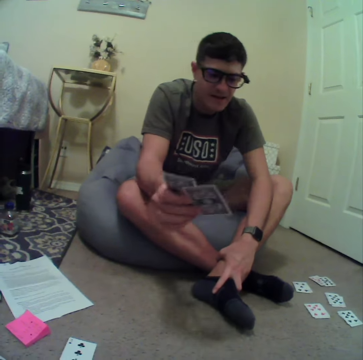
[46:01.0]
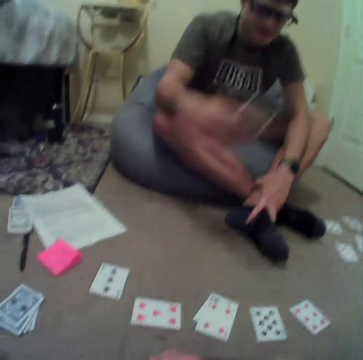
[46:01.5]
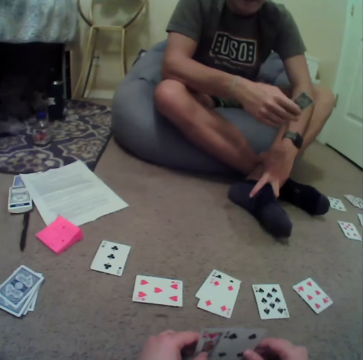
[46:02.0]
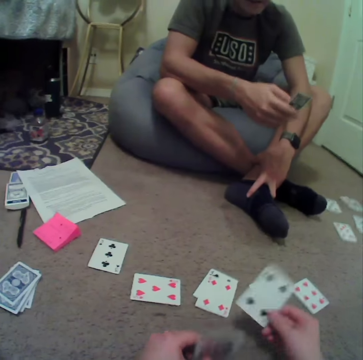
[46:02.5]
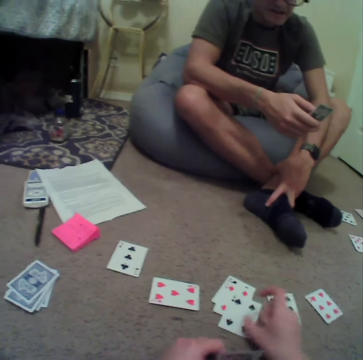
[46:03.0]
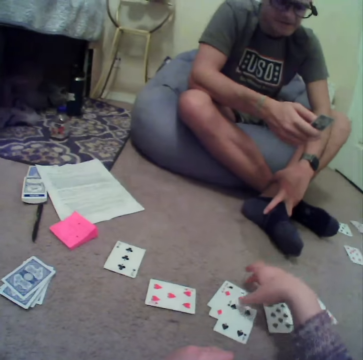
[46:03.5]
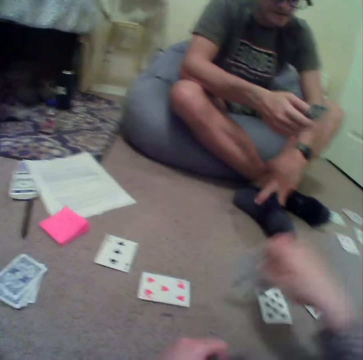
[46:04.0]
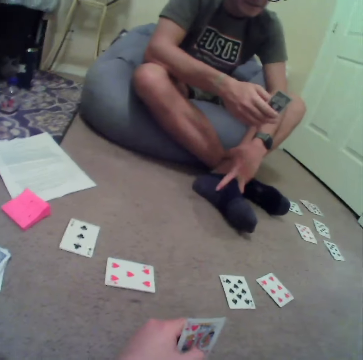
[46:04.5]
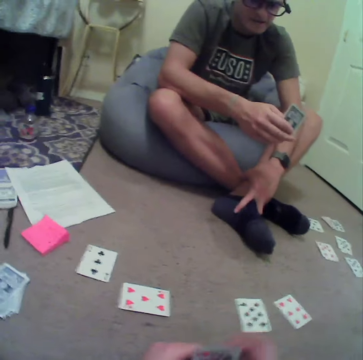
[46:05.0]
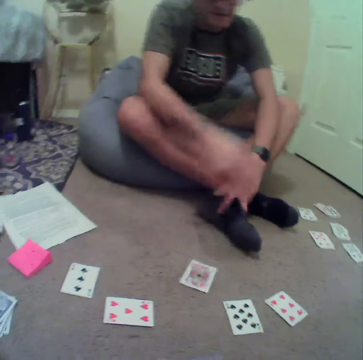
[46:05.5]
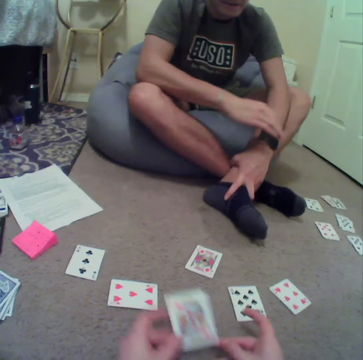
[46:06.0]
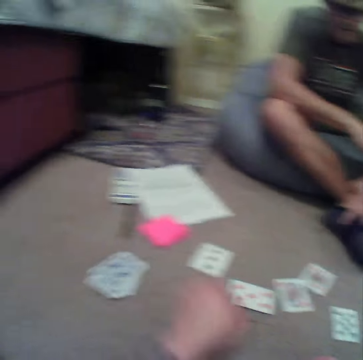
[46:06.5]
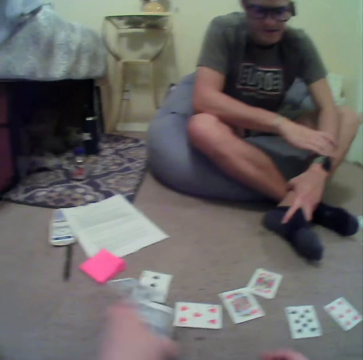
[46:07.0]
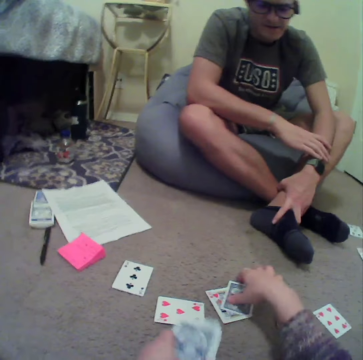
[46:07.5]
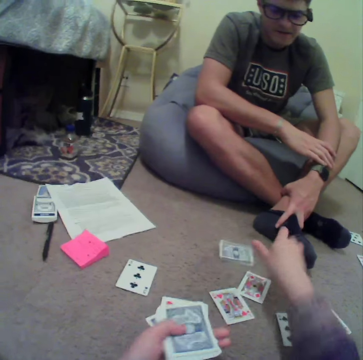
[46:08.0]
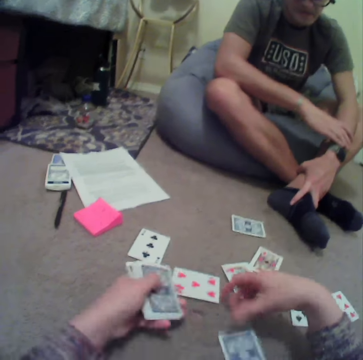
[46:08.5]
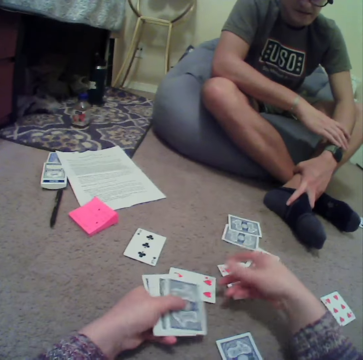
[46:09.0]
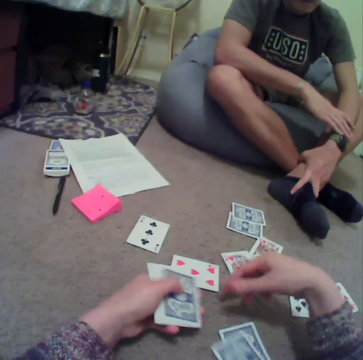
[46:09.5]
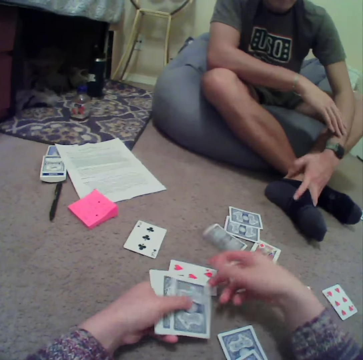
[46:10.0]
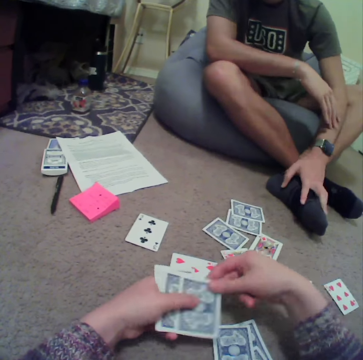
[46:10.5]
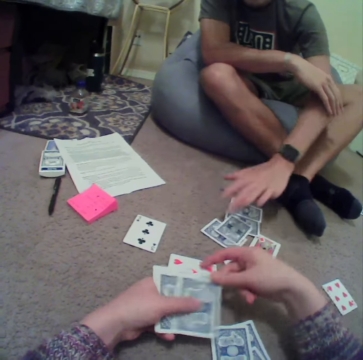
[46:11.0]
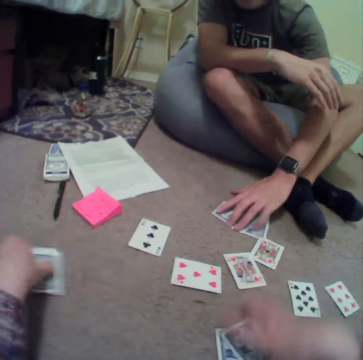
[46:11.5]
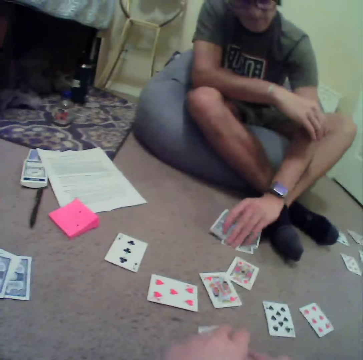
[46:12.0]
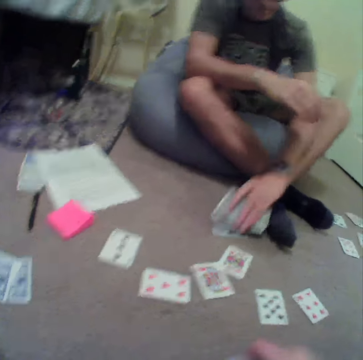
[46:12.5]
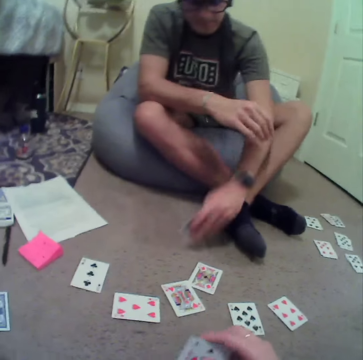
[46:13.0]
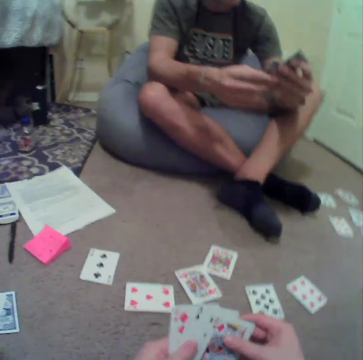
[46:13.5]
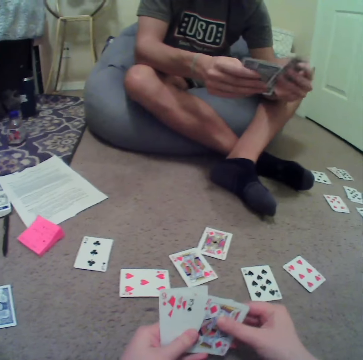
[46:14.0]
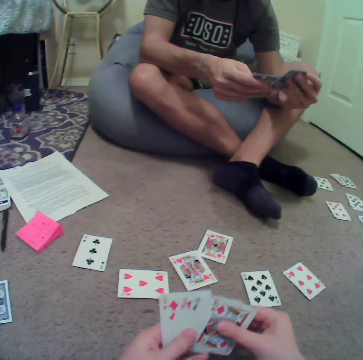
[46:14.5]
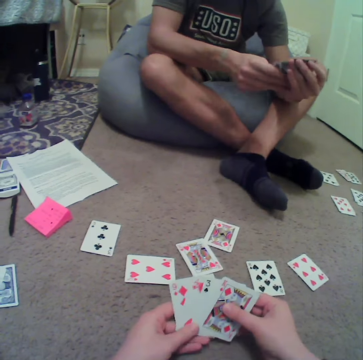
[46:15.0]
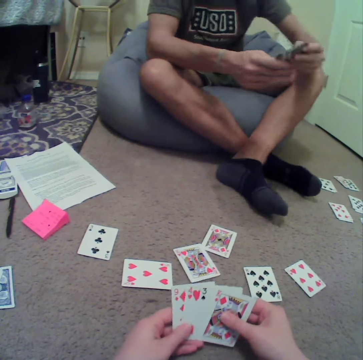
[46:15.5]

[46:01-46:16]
A man puts a playing card on the floor. The camera wearer holds a playing card on the floor. They play cards in the room. The man plays cards in the room. The camera wearer turns to the side. They hold a playing card on the floor. They put playing cards on the floor. The man shuffles cards in the room. The camera wearer plays cards in the room. The man holds playing cards on the floor. The camera wearer holds playing cards. The man holds a playing card.

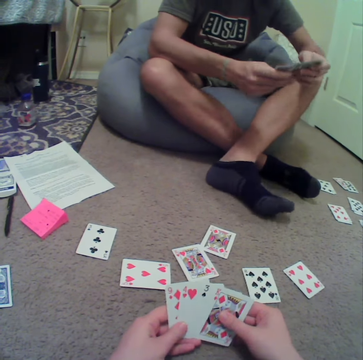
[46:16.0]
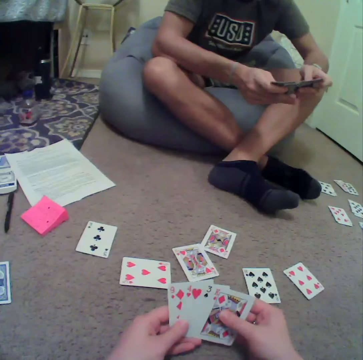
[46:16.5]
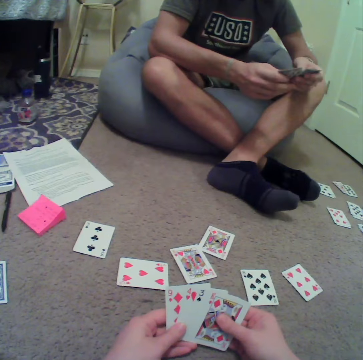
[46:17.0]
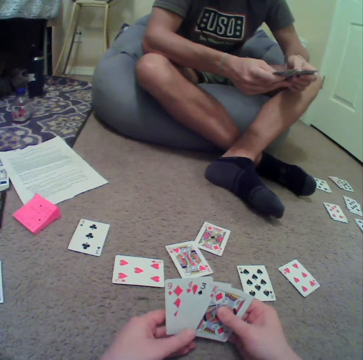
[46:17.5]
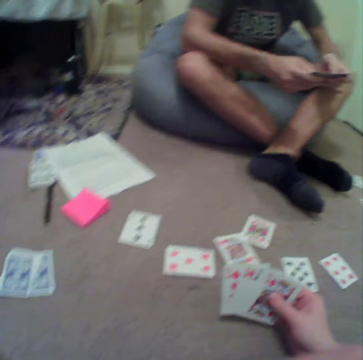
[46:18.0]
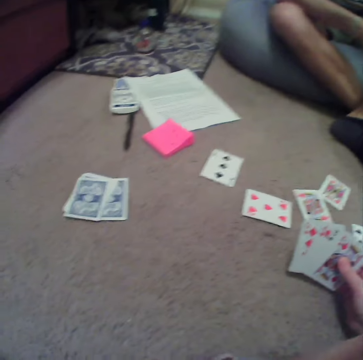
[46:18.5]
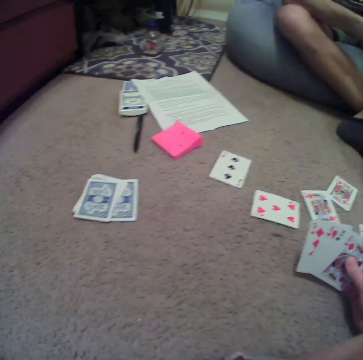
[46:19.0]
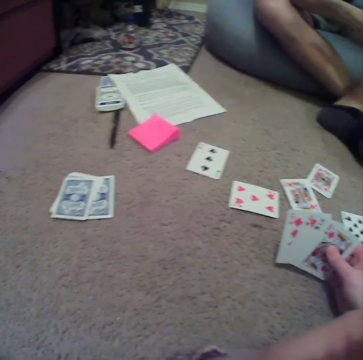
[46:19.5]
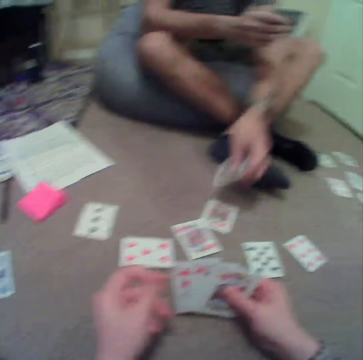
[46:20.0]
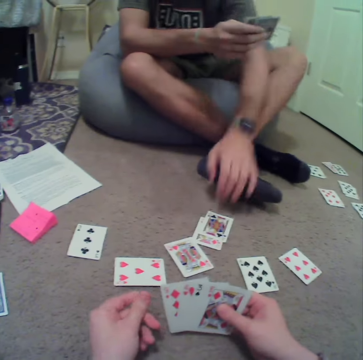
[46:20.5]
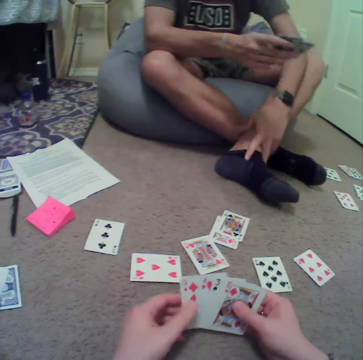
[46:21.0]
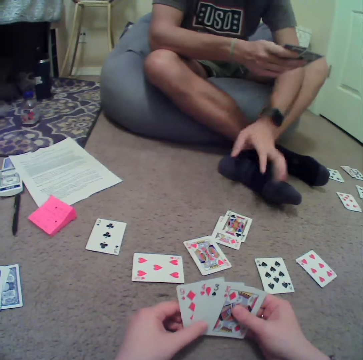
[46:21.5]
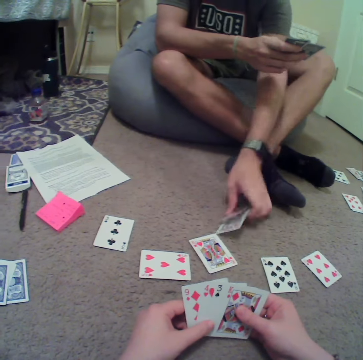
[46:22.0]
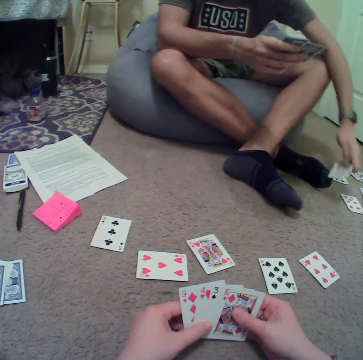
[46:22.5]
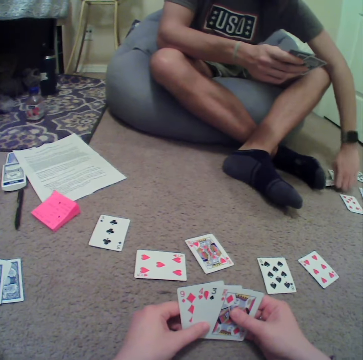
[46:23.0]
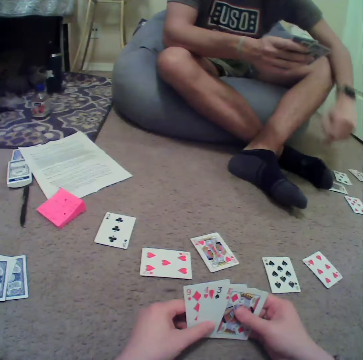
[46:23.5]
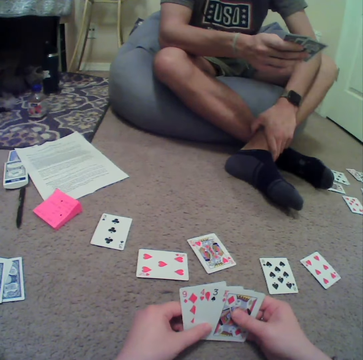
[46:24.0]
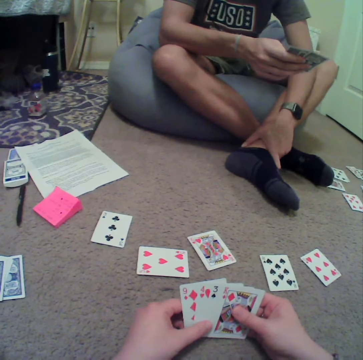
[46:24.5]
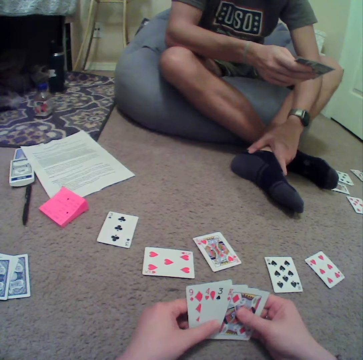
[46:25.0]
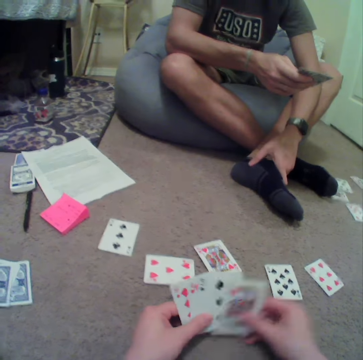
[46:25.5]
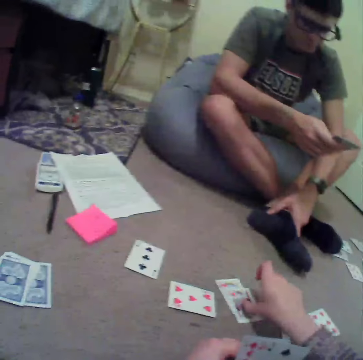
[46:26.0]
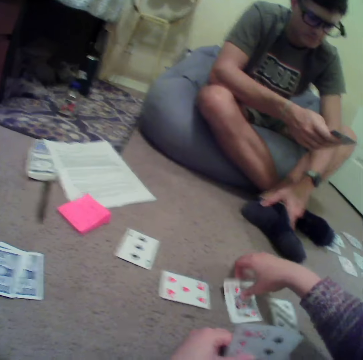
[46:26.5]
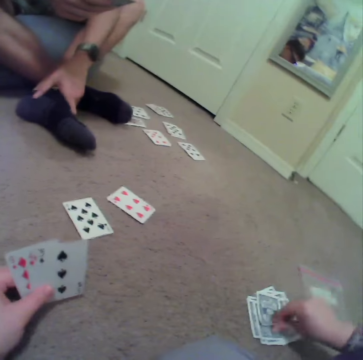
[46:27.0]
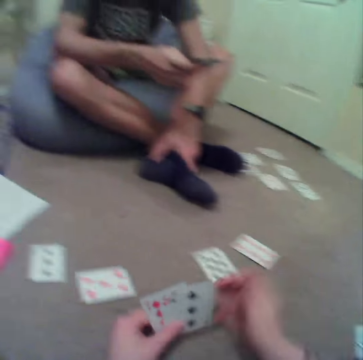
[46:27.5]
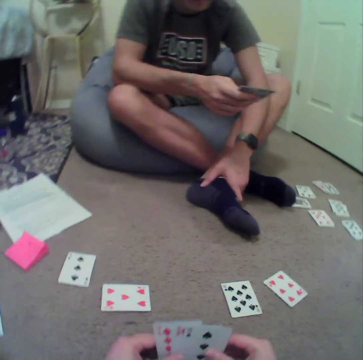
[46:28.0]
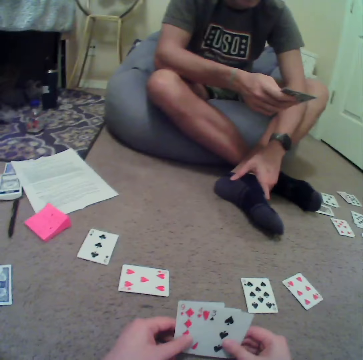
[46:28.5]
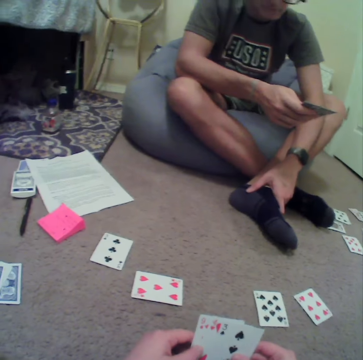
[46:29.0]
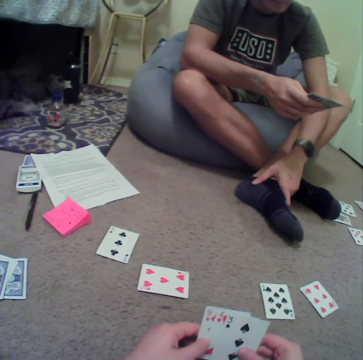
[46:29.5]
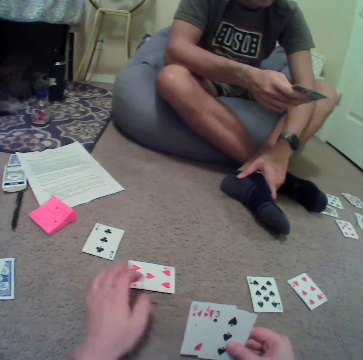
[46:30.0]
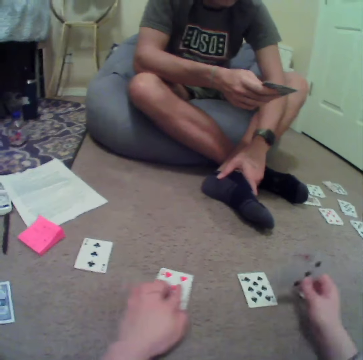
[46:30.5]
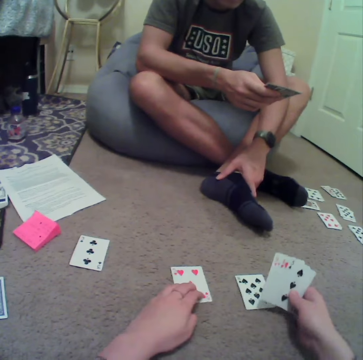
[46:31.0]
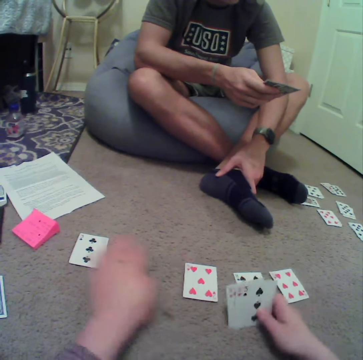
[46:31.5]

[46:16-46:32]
The camera wearer holds playing cards. A man plays cards in the room. The camera wearer turns to the side. They play cards in the room. The man puts playing cards on the floor. The camera wearer holds playing cards. The man holds playing cards. The camera wearer holds playing cards. The man plays cards in the room. The camera wearer puts playing cards on the floor. They turn to the side. They put playing cards on the floor. They turn to the side. They hold playing cards. They hold playing cards on the floor.

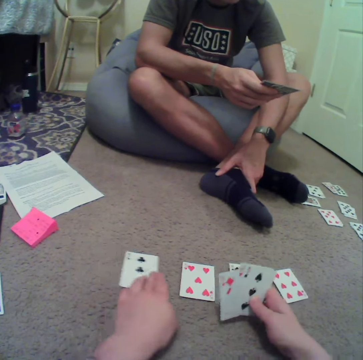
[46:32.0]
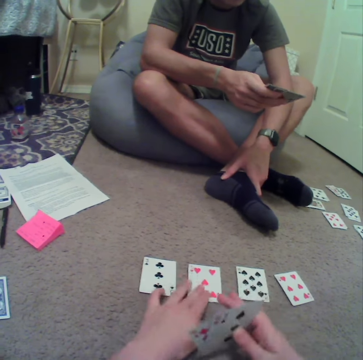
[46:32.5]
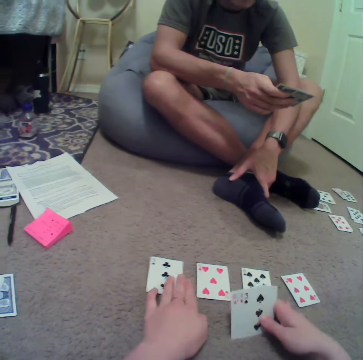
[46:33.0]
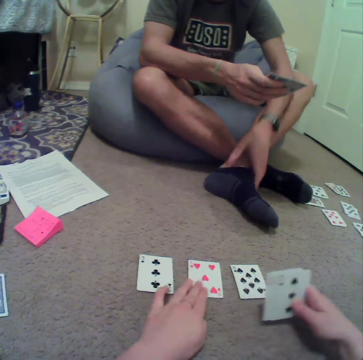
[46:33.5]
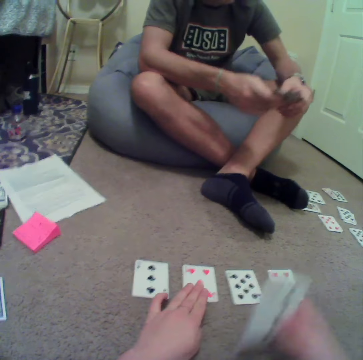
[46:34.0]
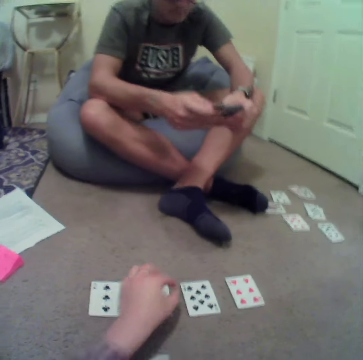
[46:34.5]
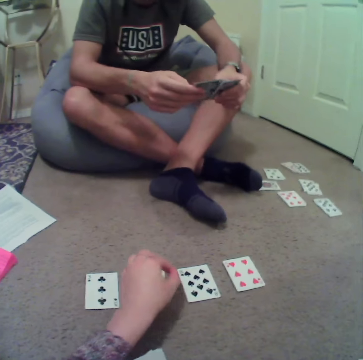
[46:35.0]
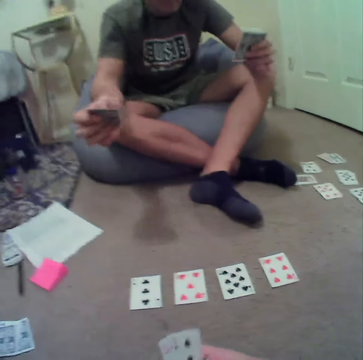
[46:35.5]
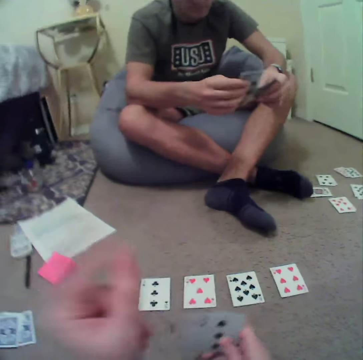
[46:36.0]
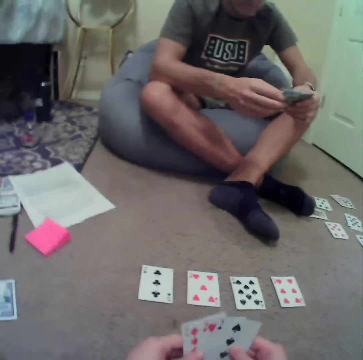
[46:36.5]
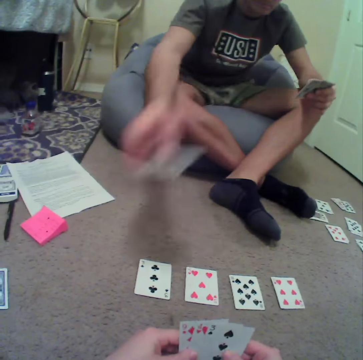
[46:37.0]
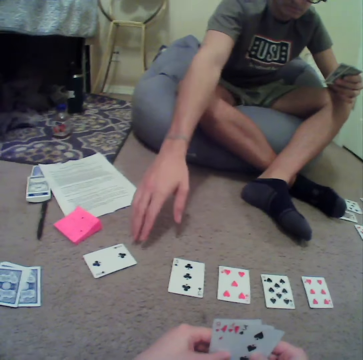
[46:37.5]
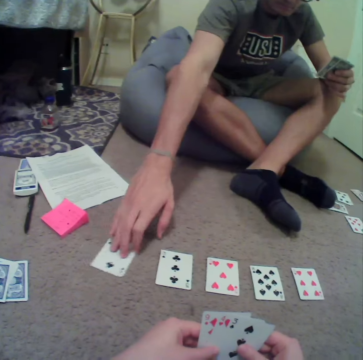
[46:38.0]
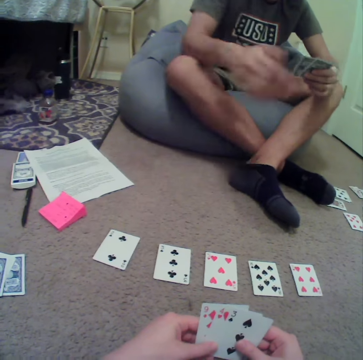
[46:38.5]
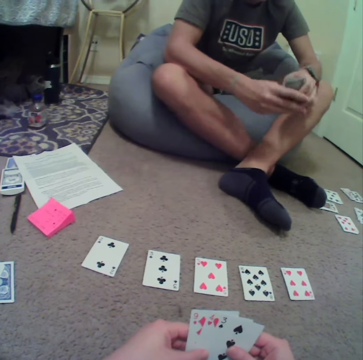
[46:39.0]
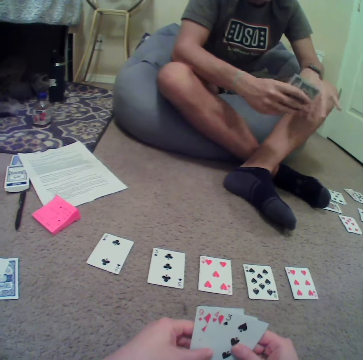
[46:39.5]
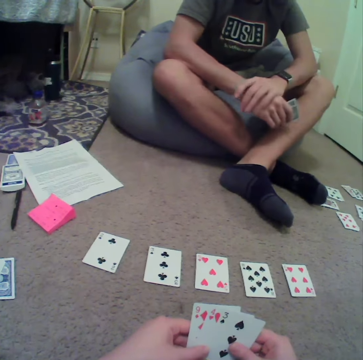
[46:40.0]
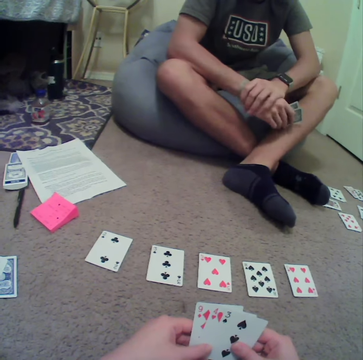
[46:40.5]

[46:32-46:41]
The camera wearer adjusts the playing card. A man holds playing cards. The camera wearer plays cards in the room. The man holds the playing cards on the floor. The man holds the playing cards.
